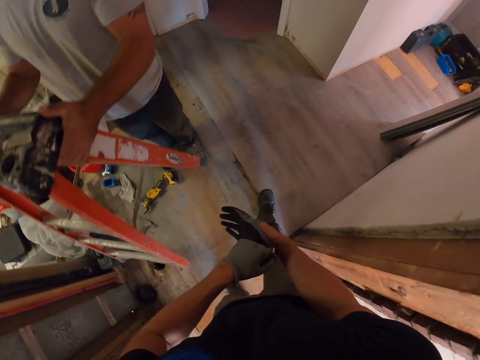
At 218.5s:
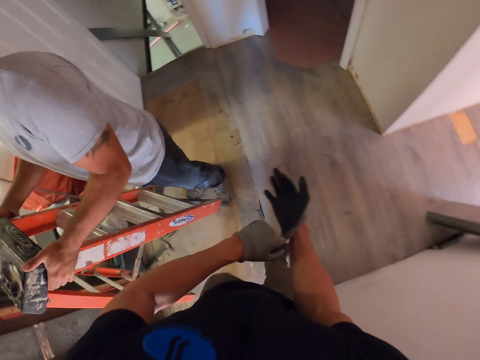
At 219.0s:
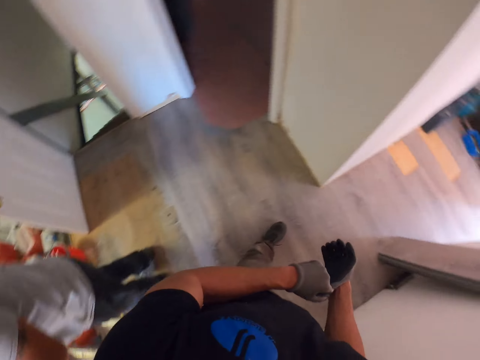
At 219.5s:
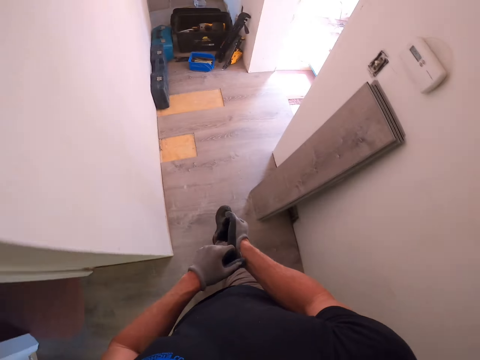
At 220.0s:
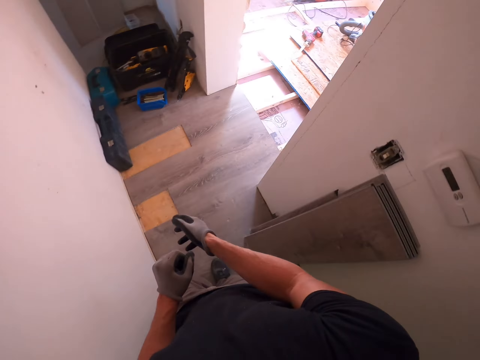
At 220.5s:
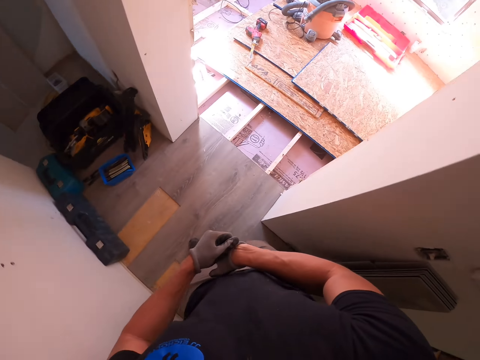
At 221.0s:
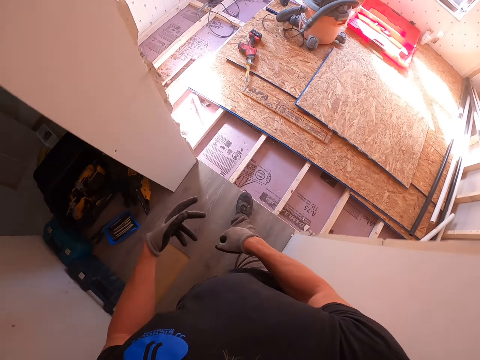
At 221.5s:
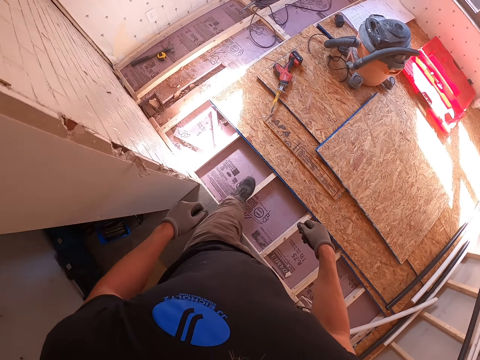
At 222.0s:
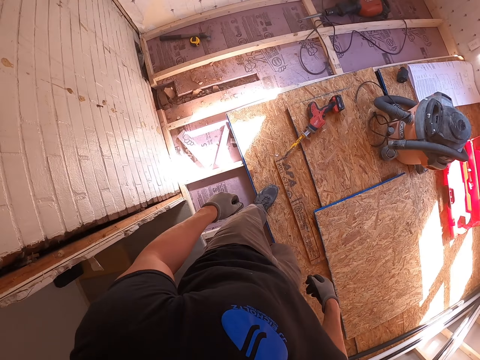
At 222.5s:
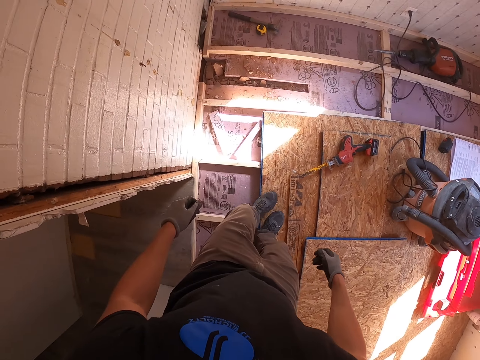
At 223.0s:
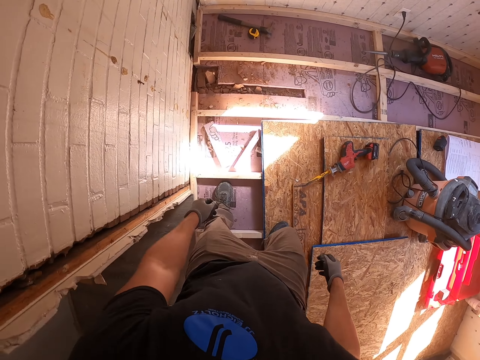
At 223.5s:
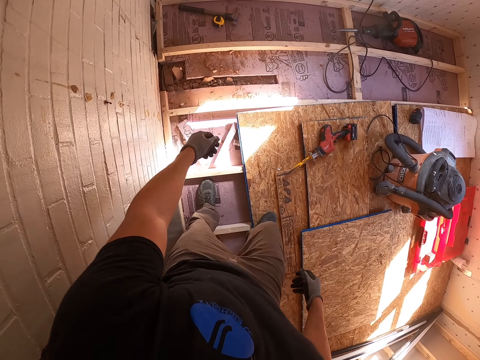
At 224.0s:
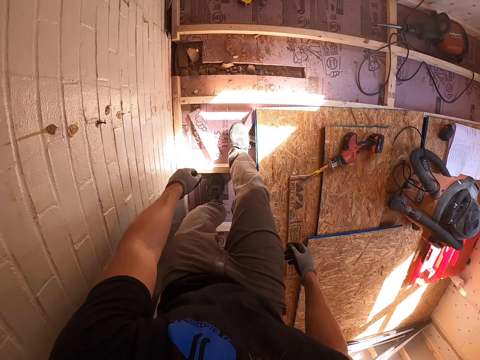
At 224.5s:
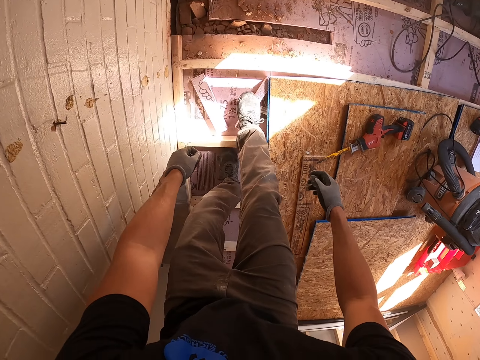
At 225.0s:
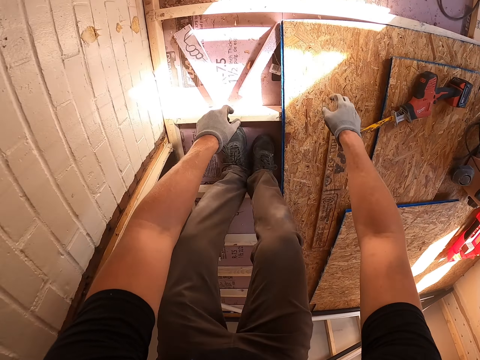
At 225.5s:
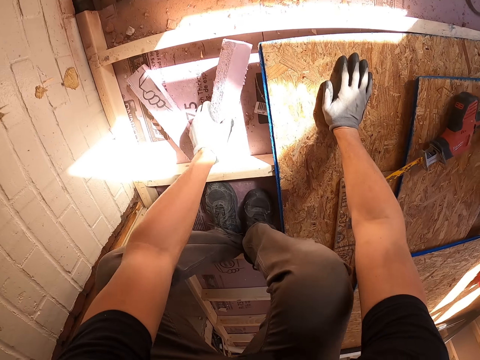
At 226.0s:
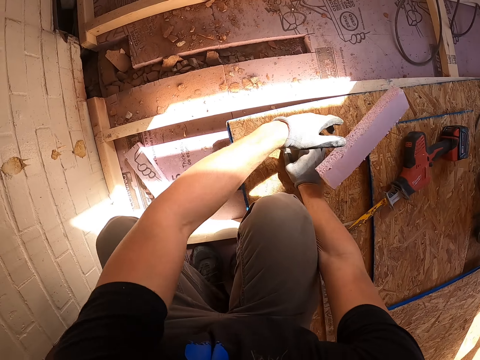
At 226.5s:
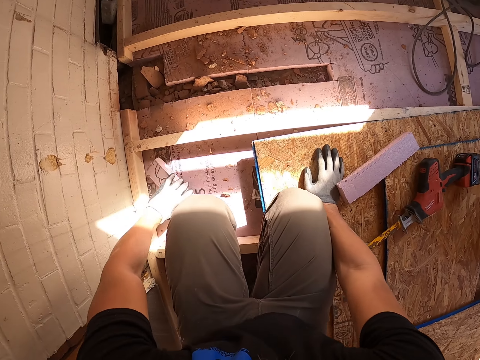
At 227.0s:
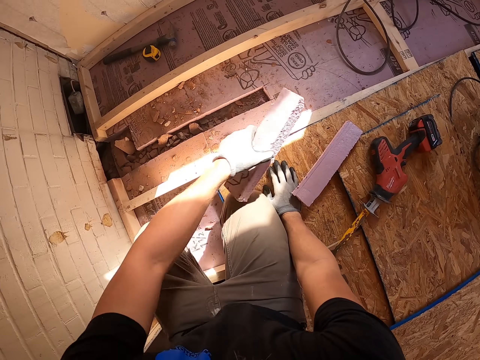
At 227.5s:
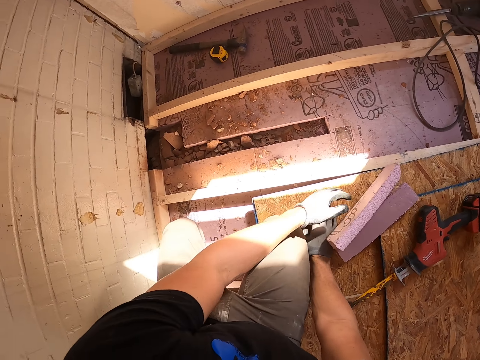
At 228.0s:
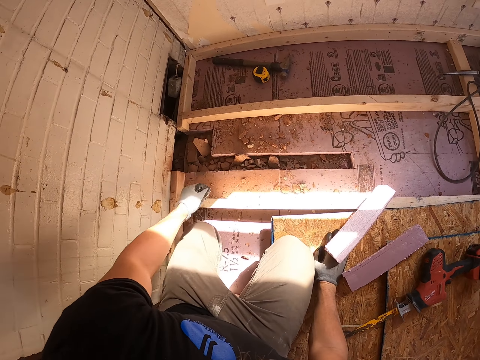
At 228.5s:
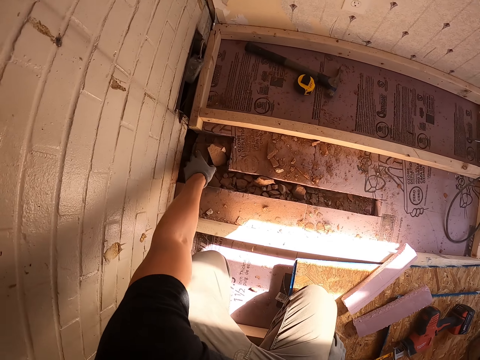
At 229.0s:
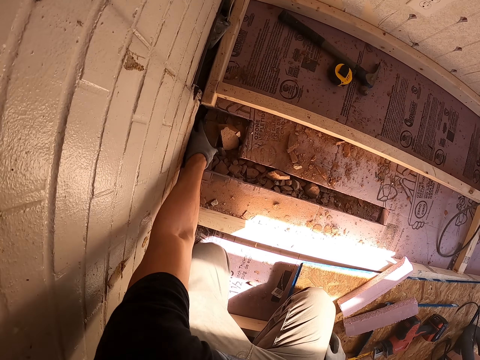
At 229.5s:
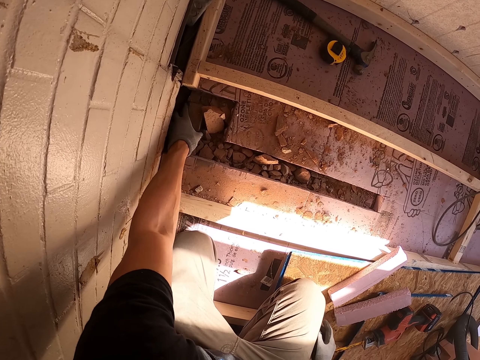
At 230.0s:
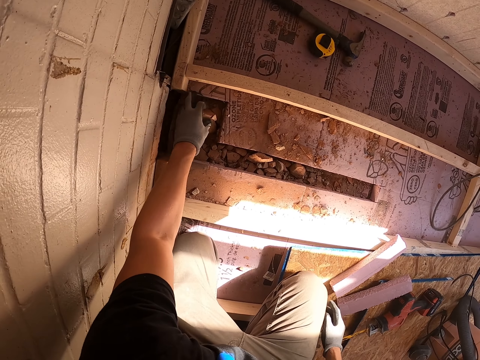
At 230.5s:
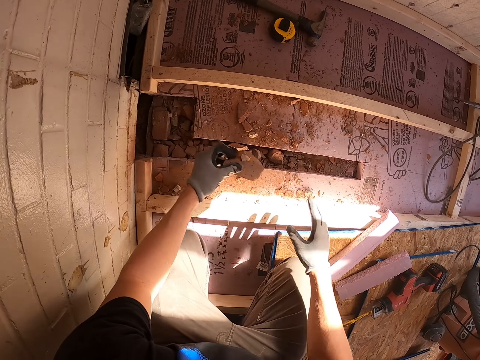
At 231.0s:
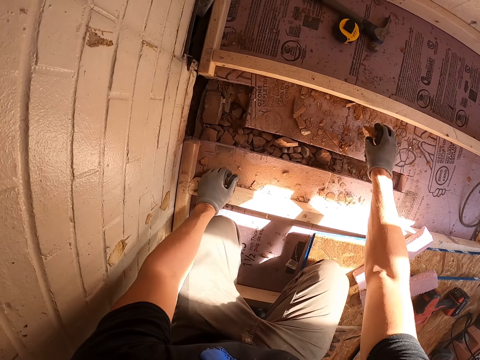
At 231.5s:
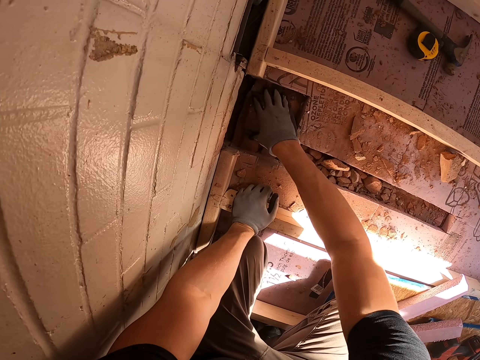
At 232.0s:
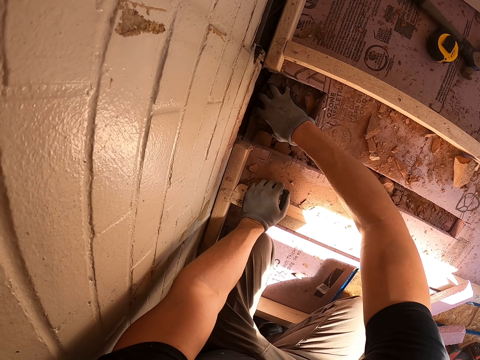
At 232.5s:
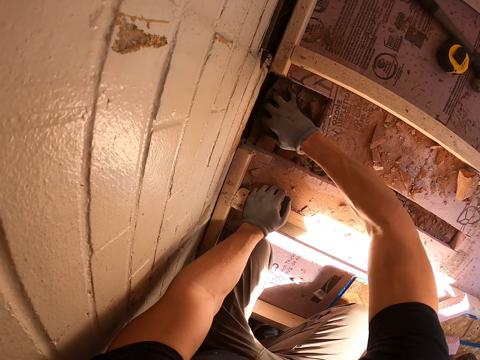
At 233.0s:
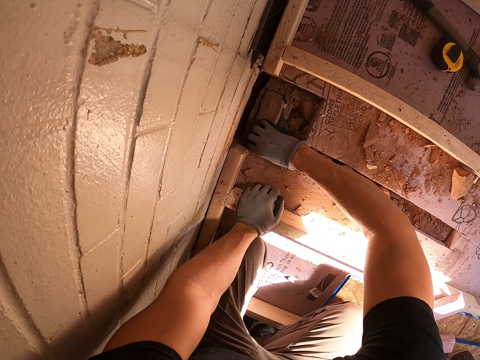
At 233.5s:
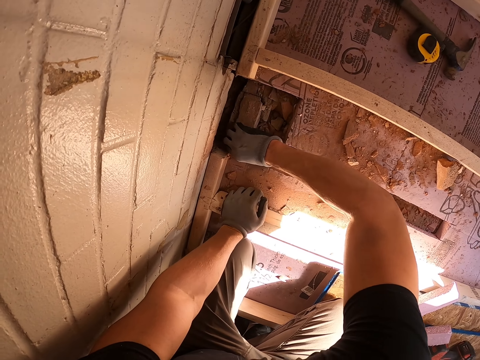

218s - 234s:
The camera wearer removes the woods.

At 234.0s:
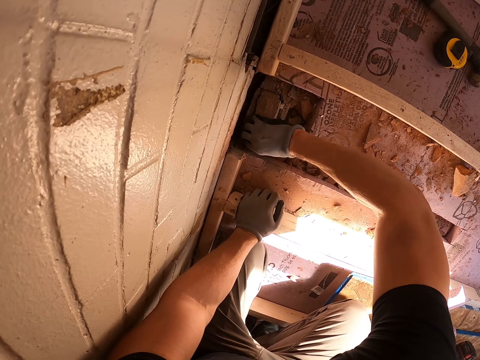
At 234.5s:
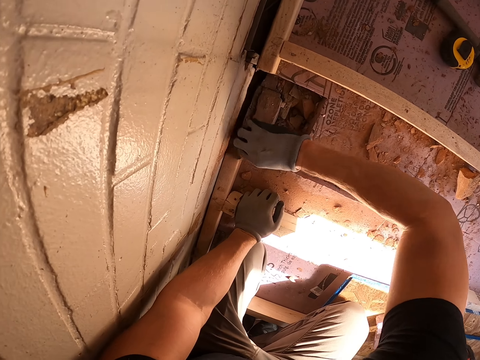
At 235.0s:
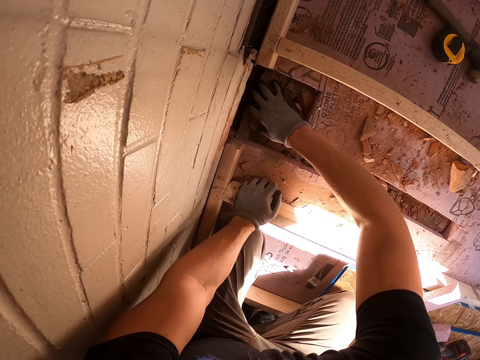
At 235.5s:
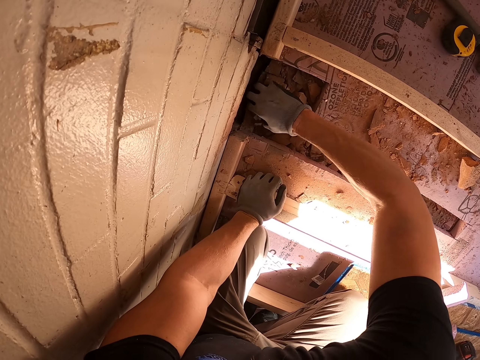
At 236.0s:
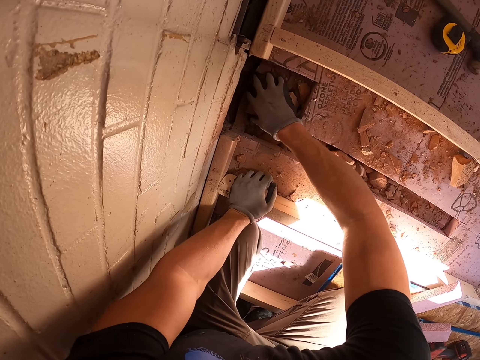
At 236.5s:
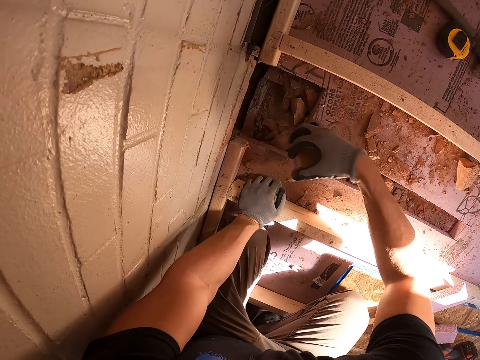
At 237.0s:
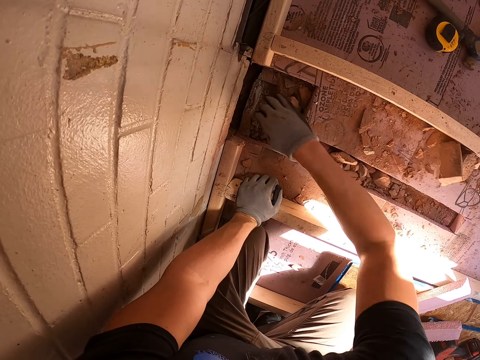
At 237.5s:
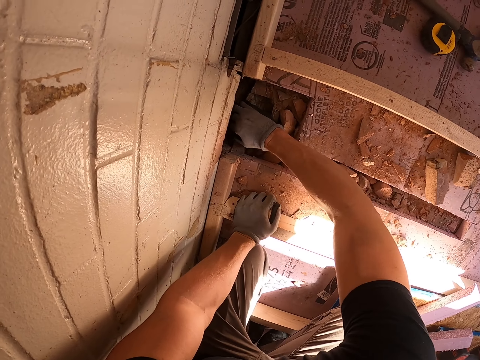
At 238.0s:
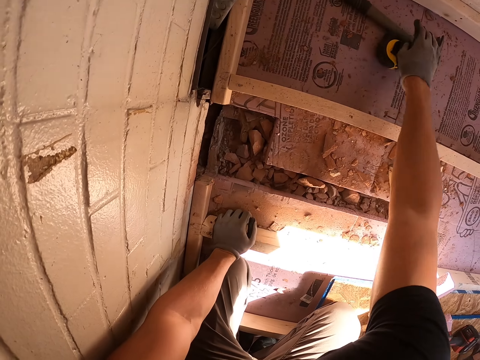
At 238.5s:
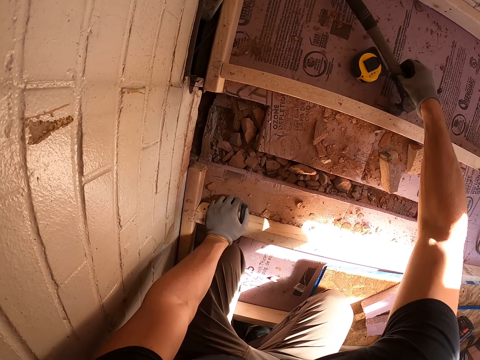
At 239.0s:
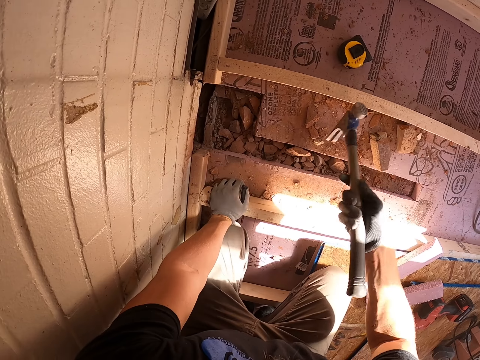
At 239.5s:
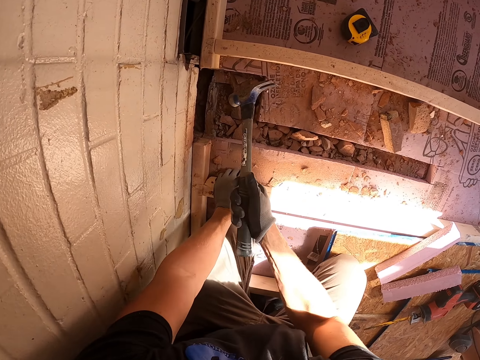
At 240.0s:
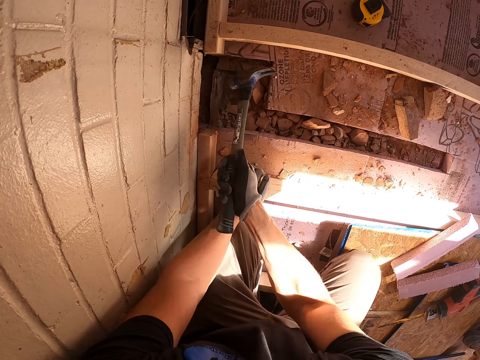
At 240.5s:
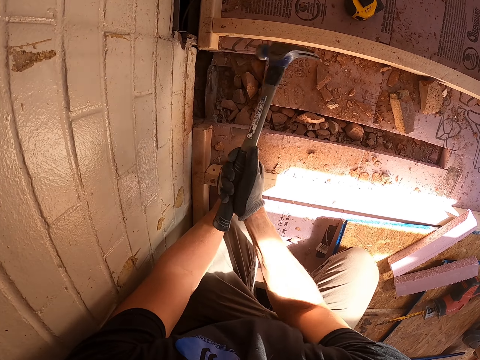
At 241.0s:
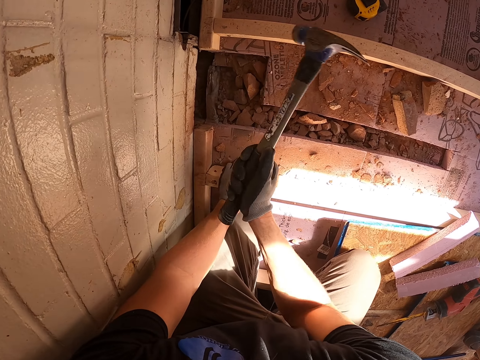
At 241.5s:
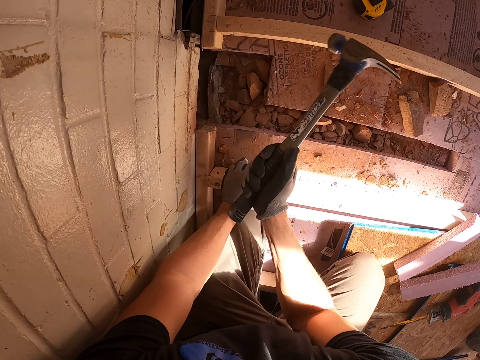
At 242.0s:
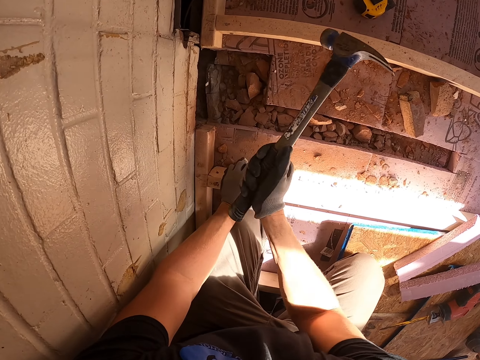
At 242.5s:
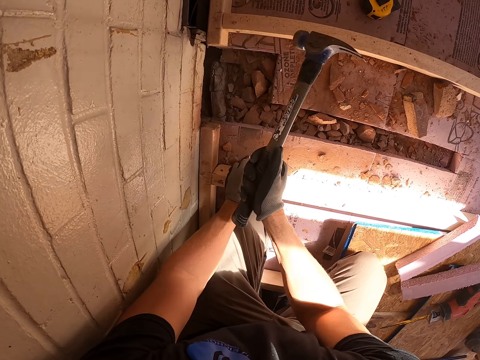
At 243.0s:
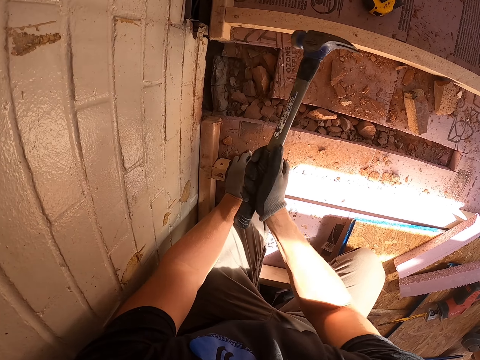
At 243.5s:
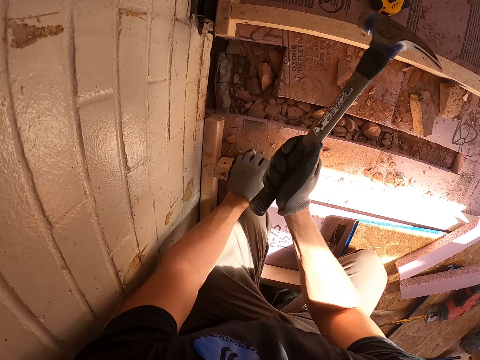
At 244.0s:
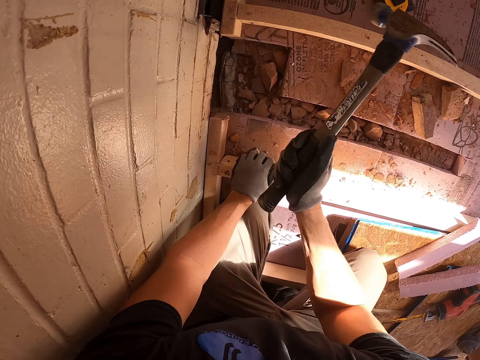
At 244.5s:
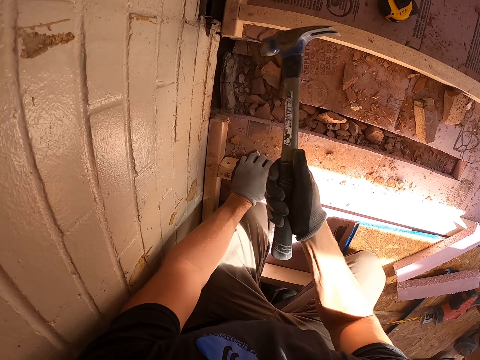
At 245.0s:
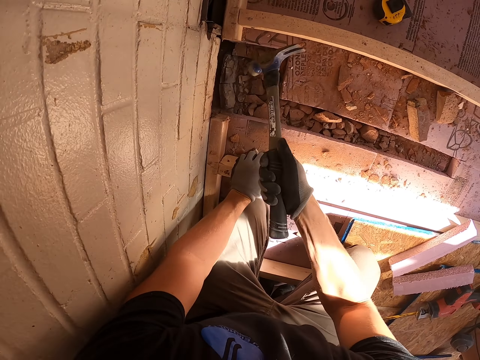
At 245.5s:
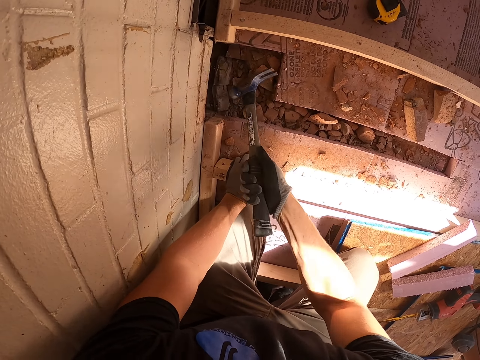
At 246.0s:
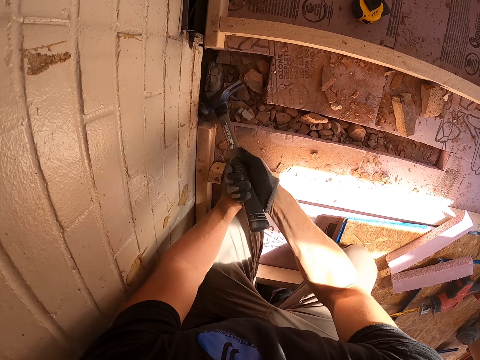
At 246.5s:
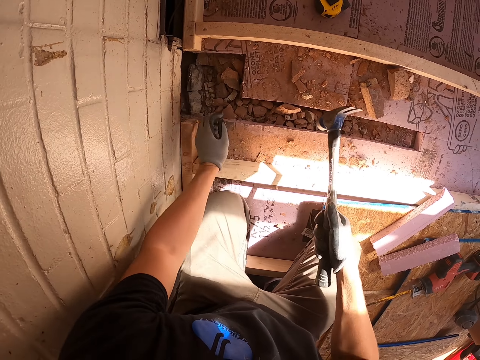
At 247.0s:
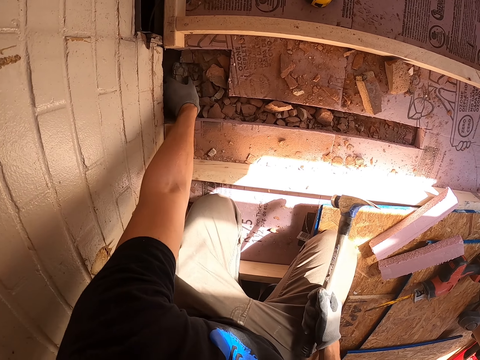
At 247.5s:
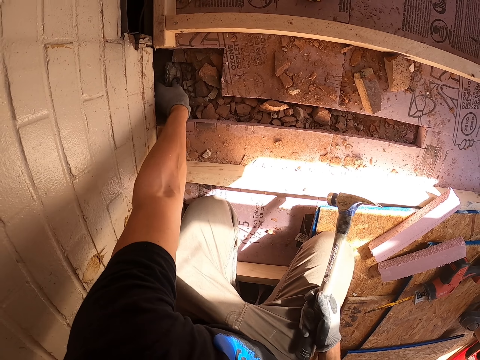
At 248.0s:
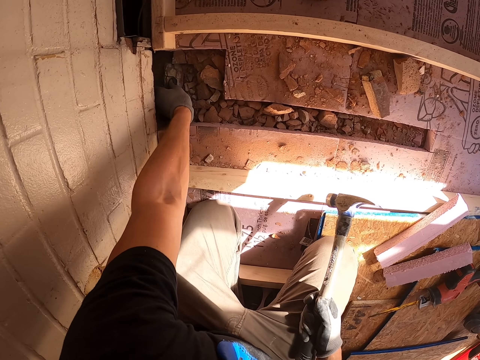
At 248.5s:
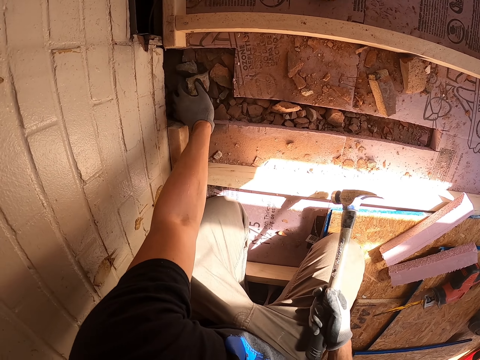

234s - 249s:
The camera wearer picks up the hammer. They remove the woods.
